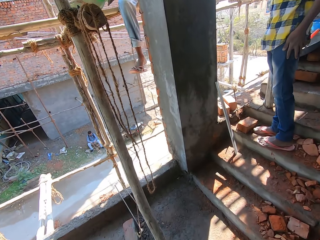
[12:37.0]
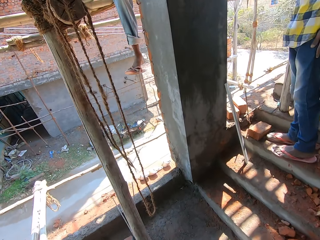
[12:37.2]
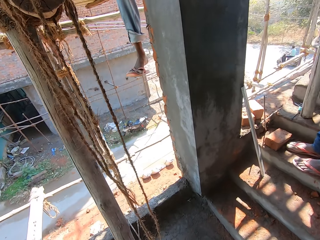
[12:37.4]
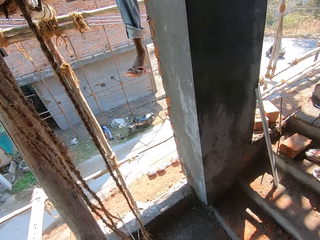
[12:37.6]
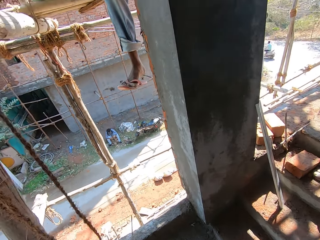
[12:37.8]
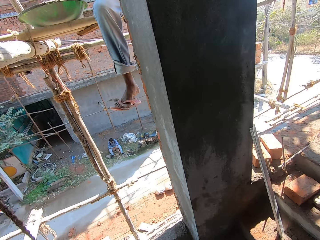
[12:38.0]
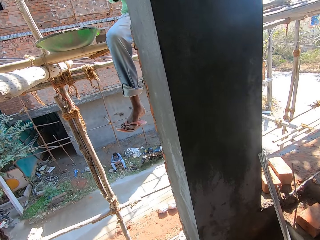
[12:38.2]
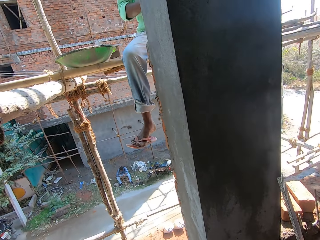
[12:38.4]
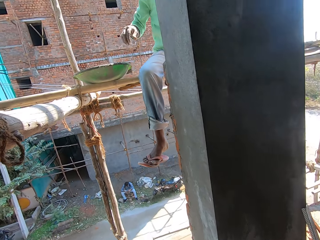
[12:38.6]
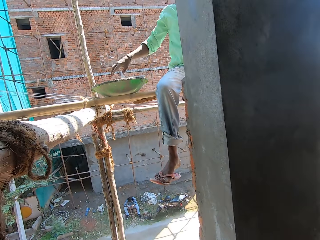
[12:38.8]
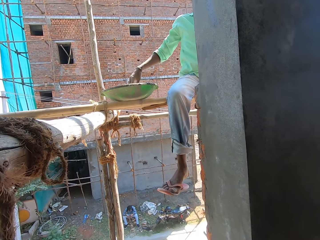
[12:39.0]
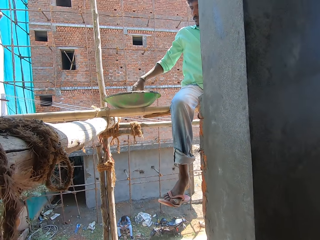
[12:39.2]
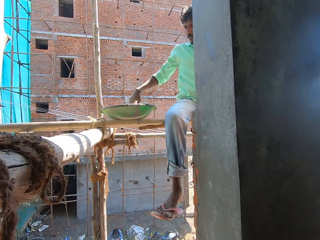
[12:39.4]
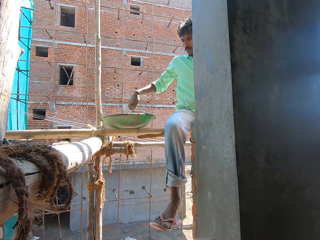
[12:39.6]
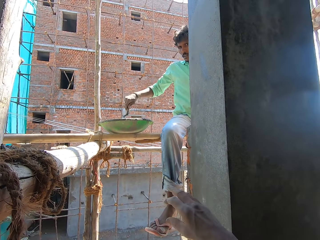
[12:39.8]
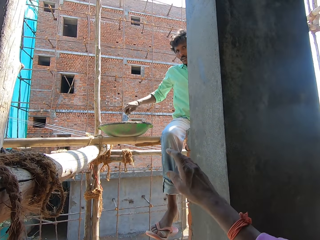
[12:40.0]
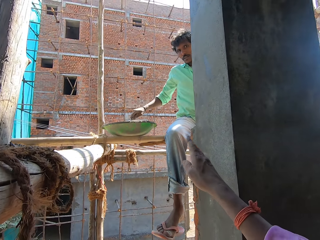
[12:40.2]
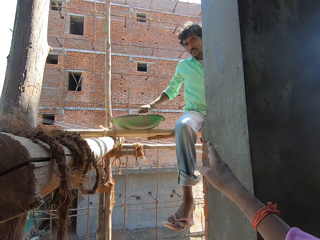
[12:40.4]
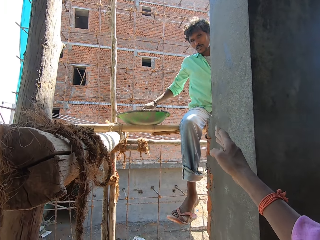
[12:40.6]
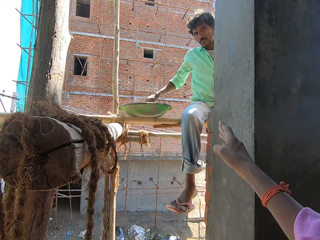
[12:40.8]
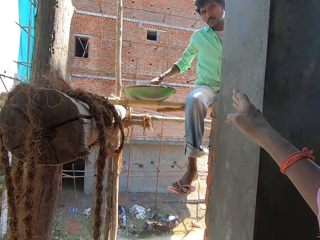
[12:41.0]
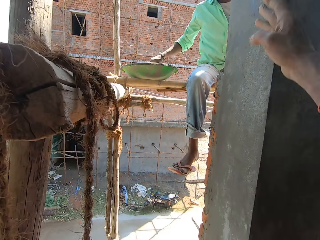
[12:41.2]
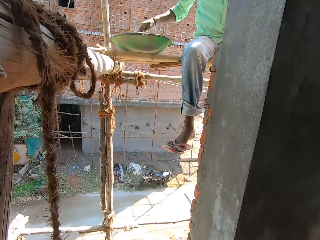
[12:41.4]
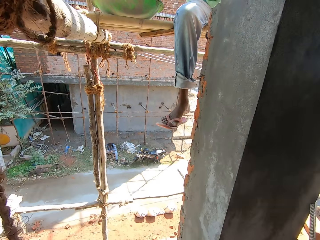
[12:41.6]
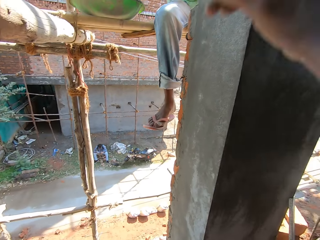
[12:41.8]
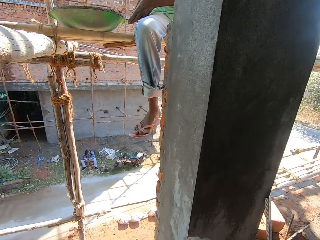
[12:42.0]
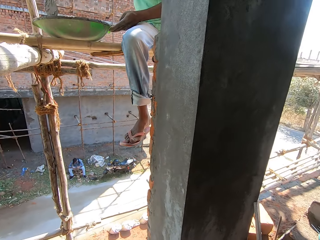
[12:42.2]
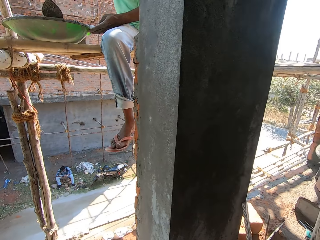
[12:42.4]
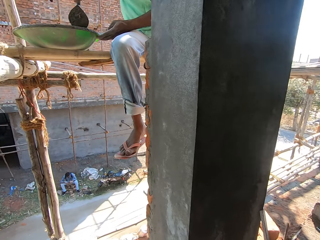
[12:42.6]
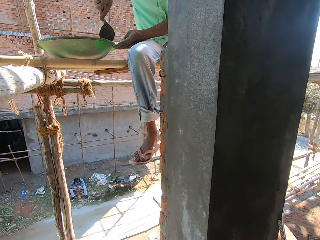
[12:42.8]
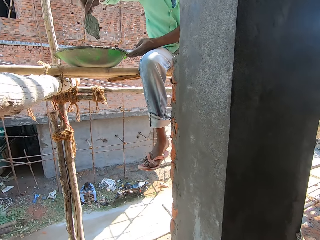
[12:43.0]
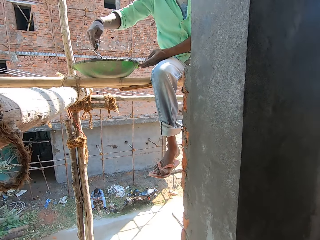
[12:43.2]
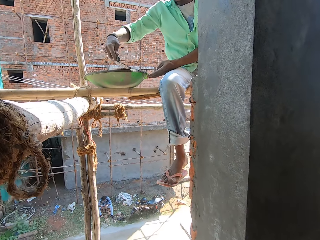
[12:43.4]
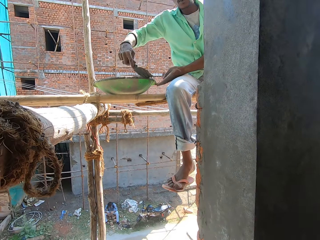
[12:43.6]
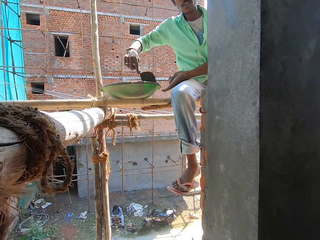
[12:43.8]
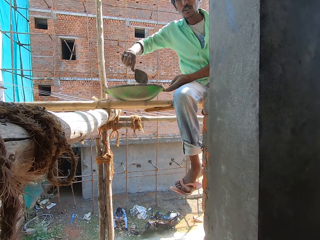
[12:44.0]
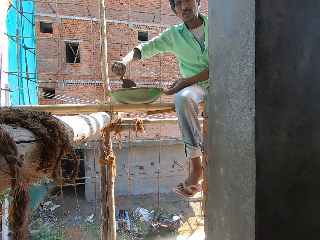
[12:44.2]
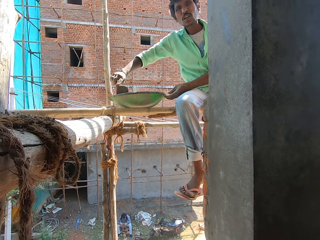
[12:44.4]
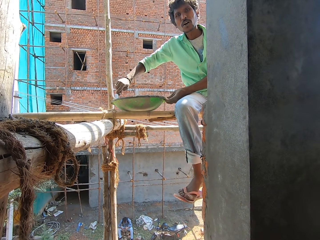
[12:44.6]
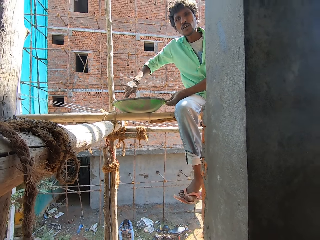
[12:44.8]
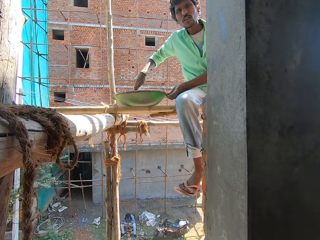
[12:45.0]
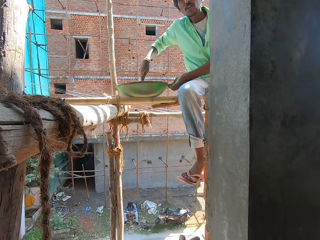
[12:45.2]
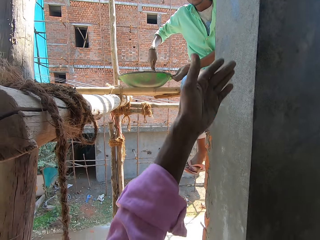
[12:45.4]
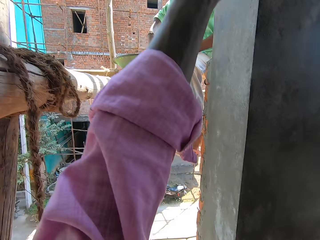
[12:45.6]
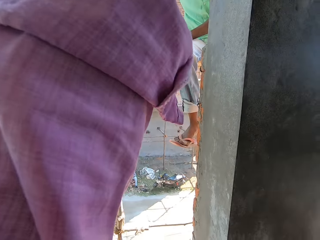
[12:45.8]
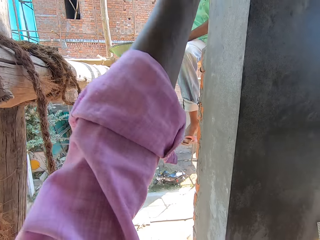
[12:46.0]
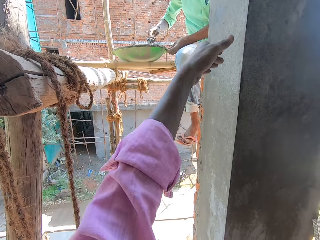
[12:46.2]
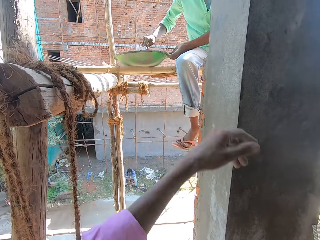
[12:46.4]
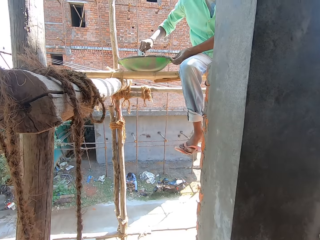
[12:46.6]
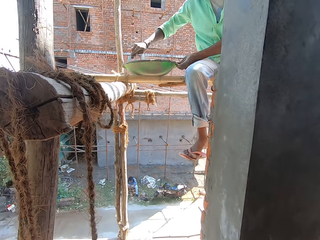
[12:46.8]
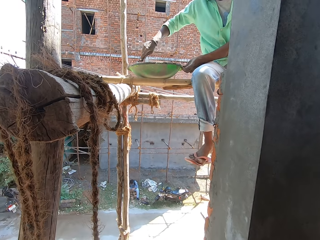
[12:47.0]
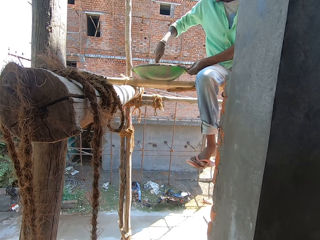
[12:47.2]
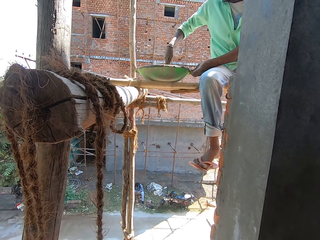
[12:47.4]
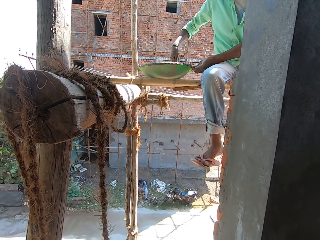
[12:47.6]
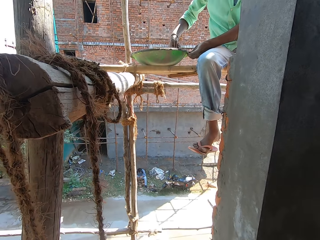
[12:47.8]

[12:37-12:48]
A man picks a trowel from the cement. The camera wearer points at the man. They converse with the man. The man mixes the cement with the trowel.

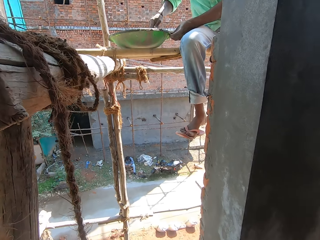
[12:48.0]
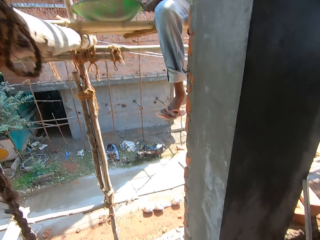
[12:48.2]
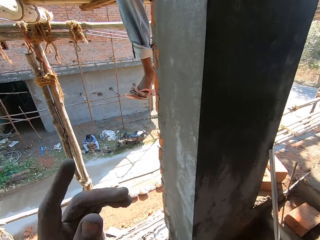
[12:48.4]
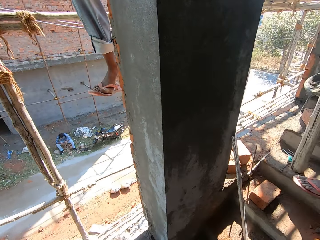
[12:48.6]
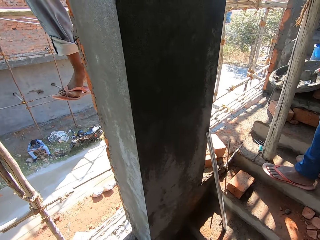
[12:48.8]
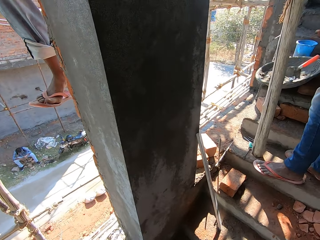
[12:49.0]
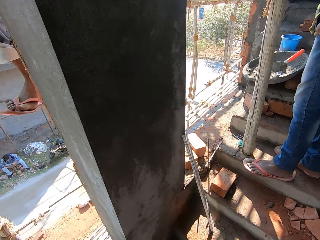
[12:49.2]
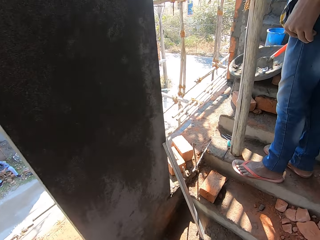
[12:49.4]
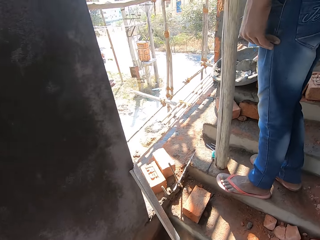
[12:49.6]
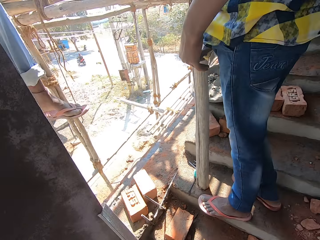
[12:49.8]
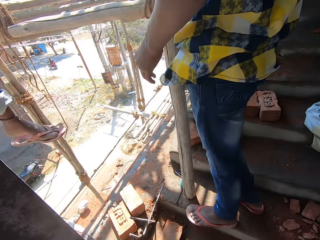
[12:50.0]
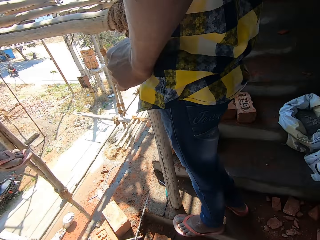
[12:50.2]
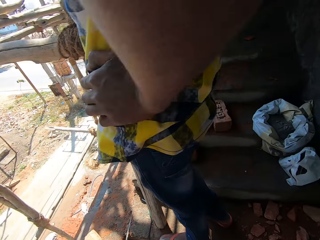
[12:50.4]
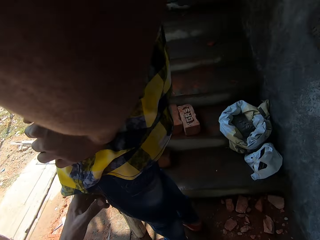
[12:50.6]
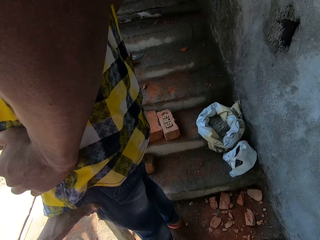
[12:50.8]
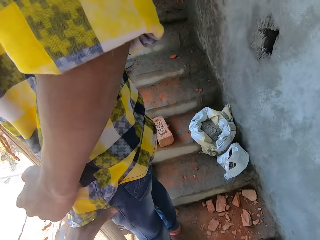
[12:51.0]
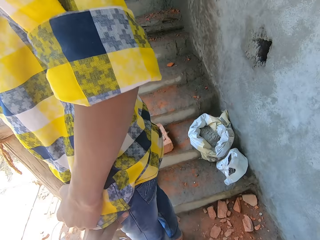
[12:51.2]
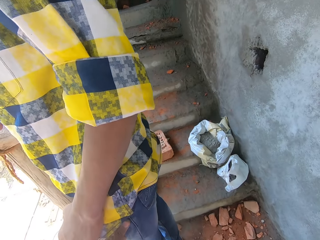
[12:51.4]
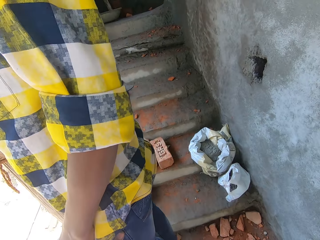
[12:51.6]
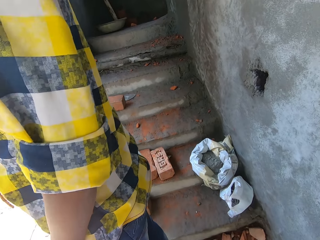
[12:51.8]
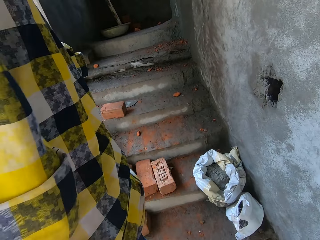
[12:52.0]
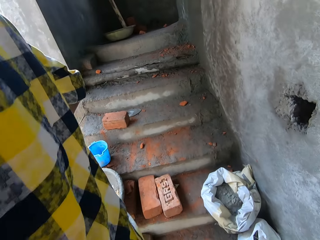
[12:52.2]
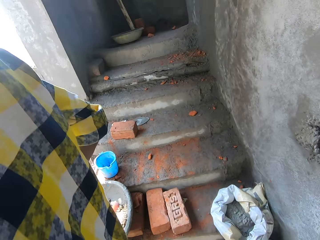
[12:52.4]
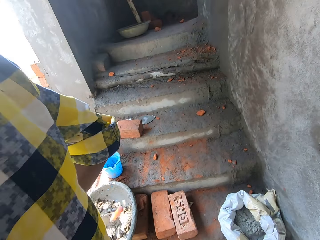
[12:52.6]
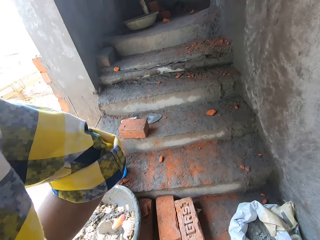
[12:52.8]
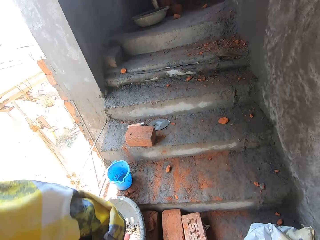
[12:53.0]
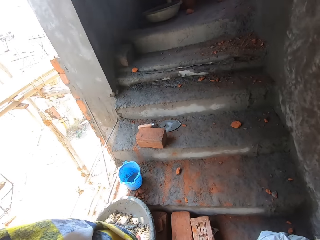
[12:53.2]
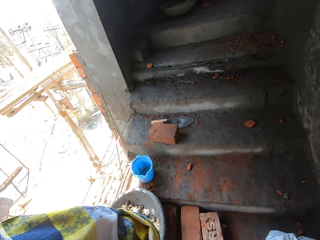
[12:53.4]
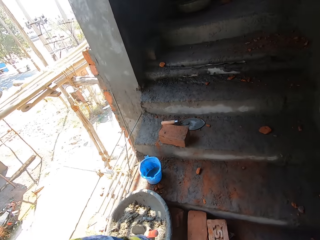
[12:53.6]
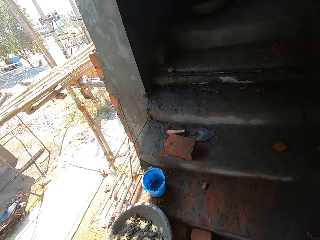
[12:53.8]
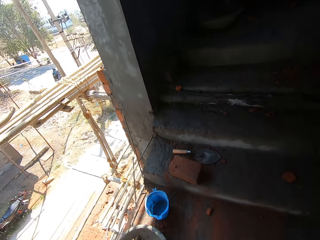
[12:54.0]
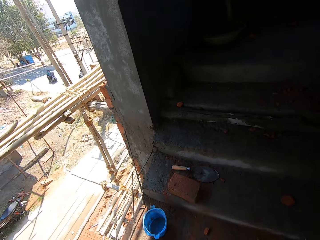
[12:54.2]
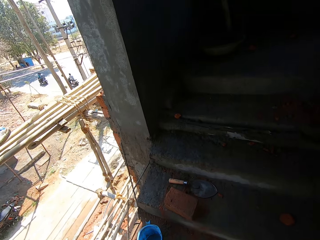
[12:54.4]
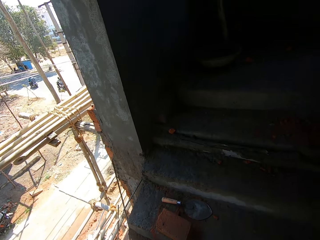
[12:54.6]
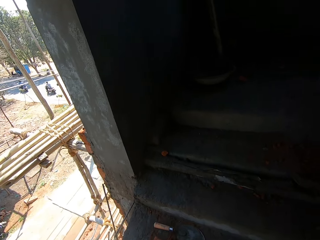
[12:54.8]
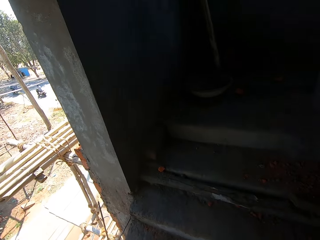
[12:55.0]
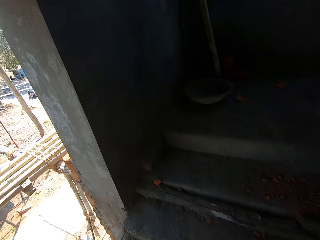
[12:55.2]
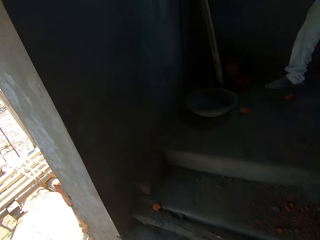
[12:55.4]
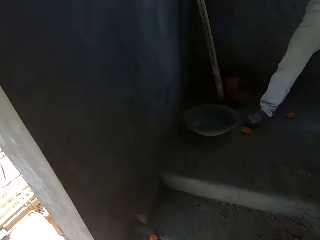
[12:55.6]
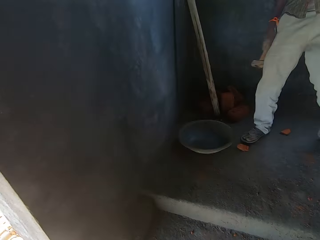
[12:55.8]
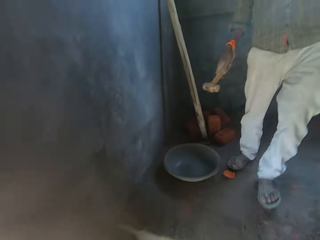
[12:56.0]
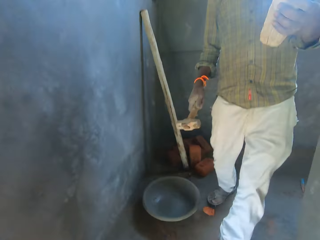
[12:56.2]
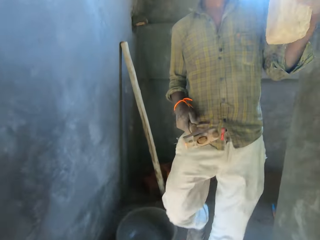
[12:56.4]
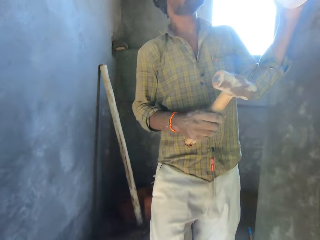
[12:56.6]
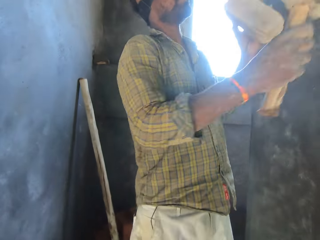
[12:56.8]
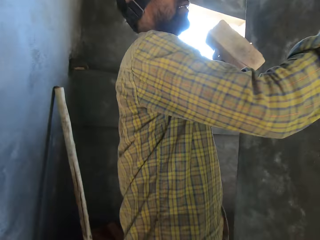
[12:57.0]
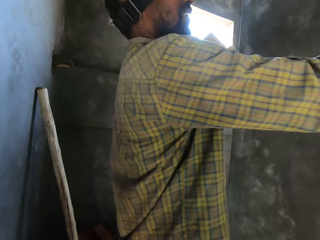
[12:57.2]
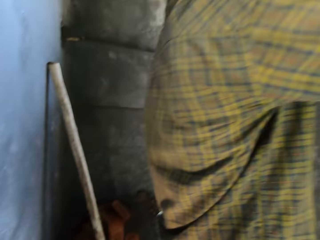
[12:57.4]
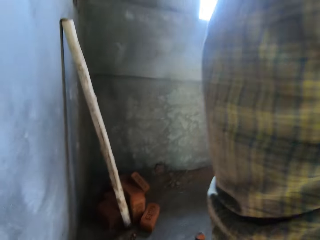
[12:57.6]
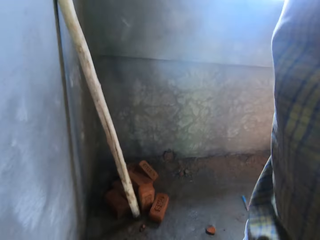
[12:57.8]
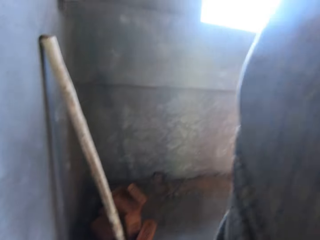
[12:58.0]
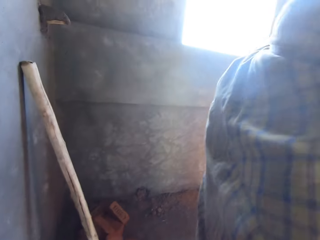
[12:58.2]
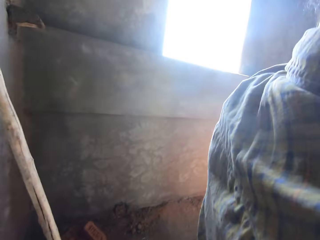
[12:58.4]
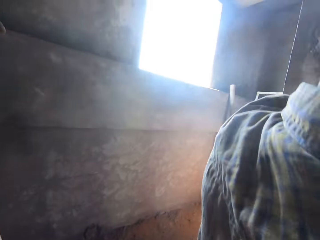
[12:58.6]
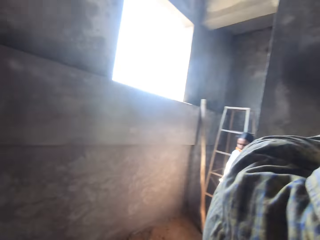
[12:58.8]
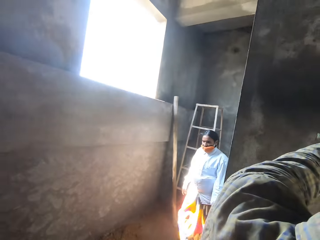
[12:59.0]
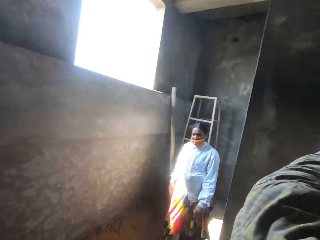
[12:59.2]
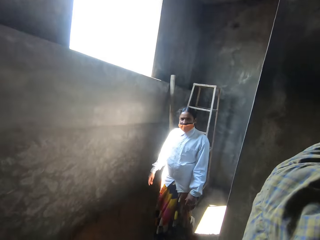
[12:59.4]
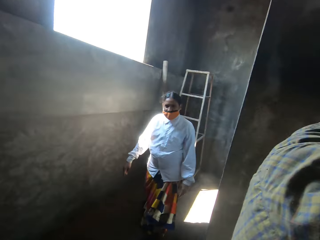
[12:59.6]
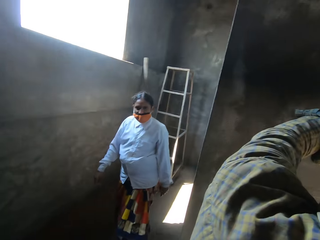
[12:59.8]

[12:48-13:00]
The camera wearer holds a trouser of a man. They climb the stairs and walk at a construction site.
